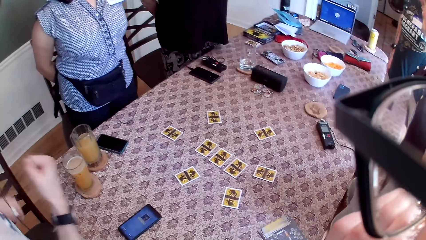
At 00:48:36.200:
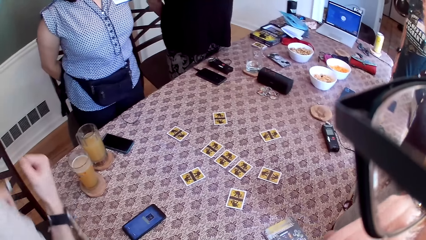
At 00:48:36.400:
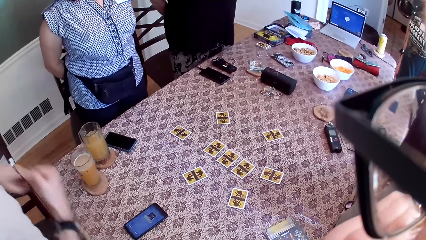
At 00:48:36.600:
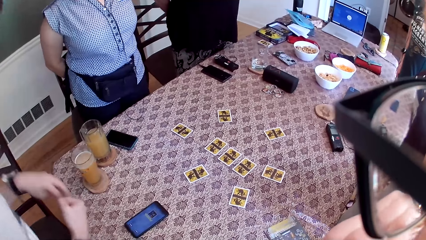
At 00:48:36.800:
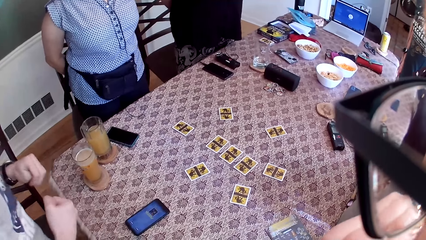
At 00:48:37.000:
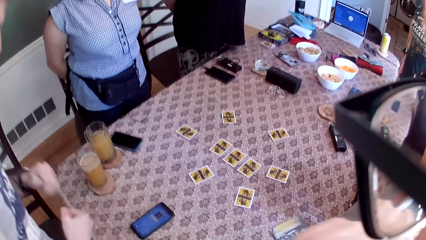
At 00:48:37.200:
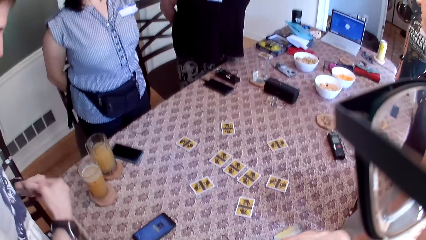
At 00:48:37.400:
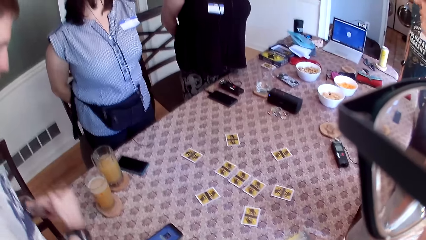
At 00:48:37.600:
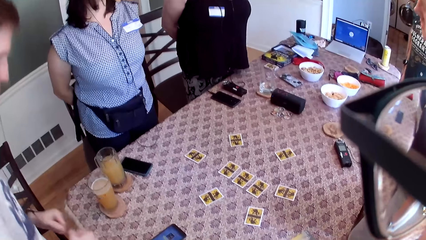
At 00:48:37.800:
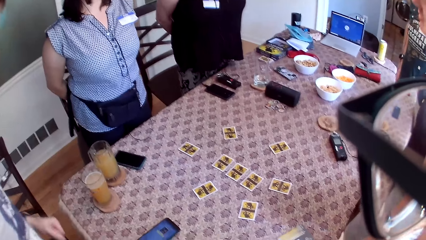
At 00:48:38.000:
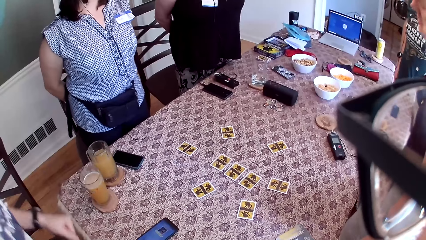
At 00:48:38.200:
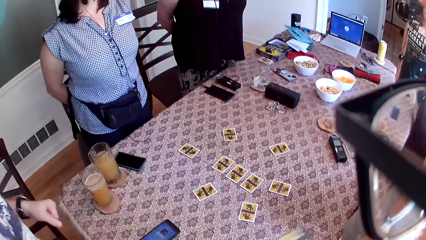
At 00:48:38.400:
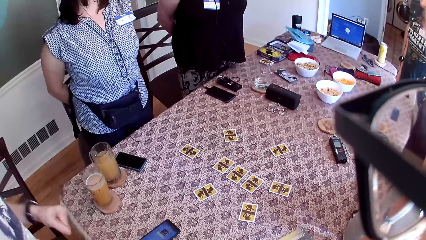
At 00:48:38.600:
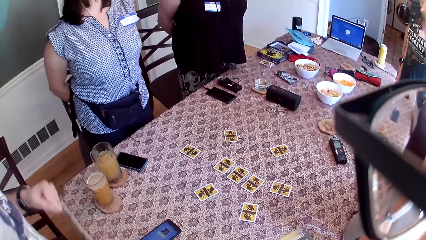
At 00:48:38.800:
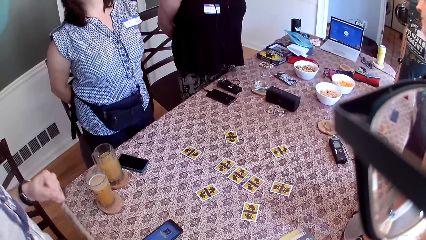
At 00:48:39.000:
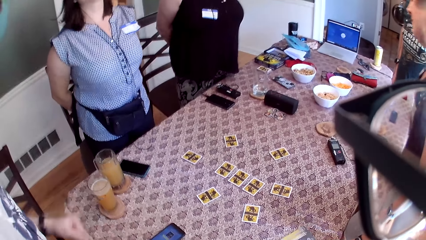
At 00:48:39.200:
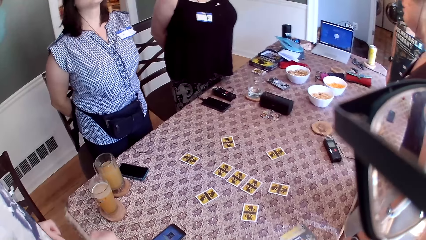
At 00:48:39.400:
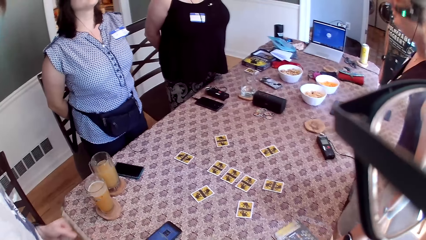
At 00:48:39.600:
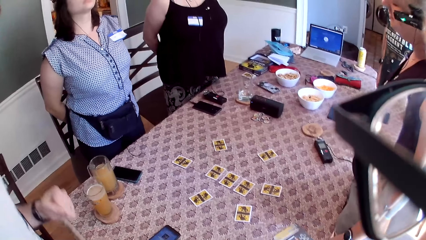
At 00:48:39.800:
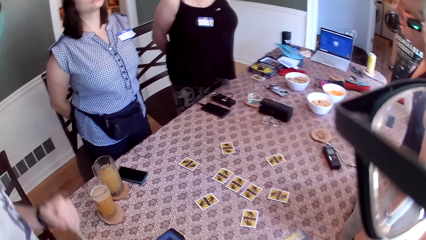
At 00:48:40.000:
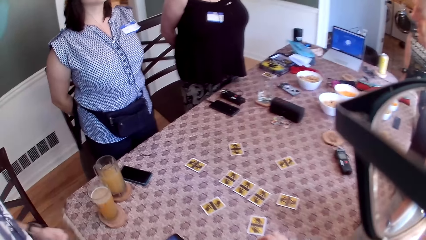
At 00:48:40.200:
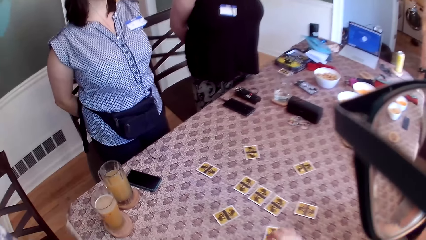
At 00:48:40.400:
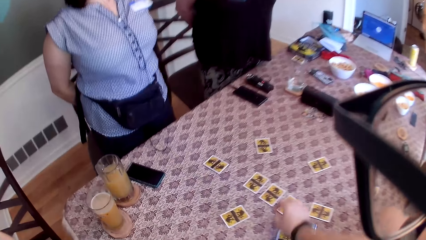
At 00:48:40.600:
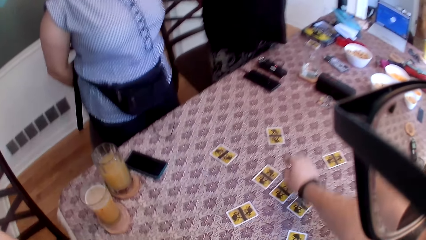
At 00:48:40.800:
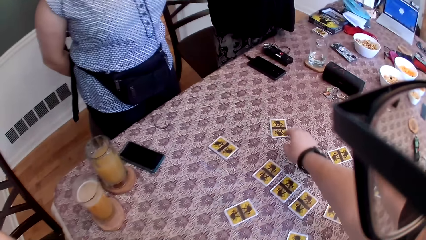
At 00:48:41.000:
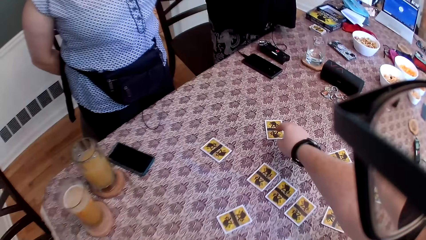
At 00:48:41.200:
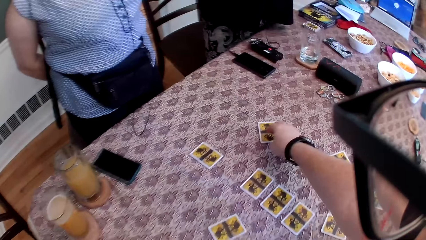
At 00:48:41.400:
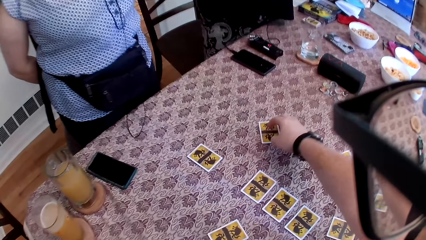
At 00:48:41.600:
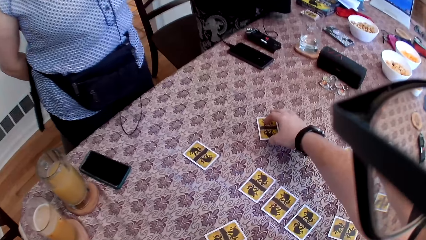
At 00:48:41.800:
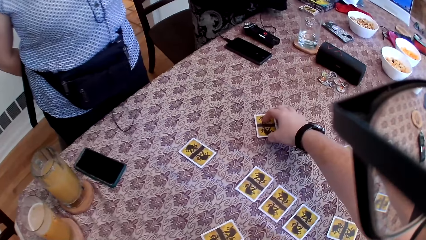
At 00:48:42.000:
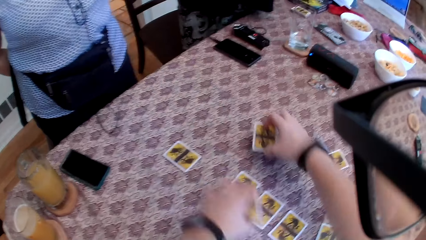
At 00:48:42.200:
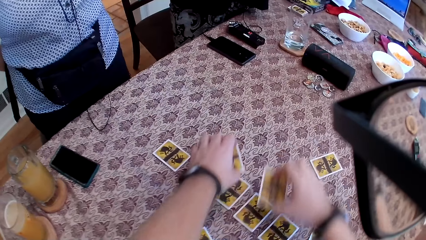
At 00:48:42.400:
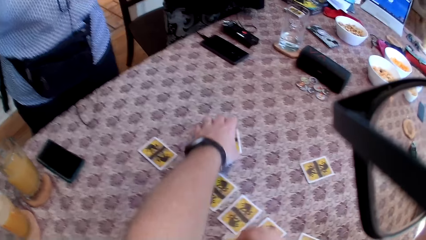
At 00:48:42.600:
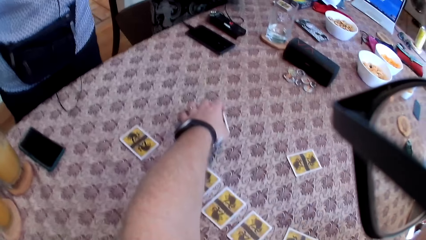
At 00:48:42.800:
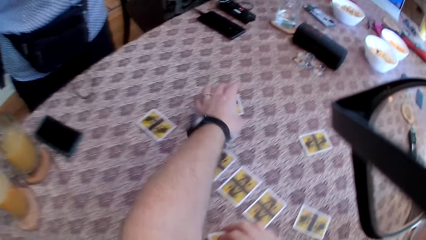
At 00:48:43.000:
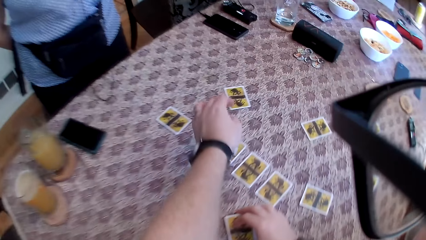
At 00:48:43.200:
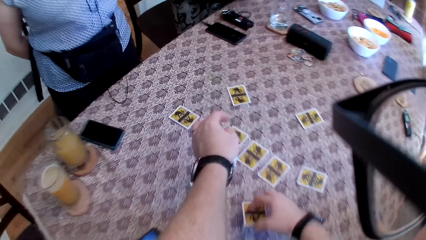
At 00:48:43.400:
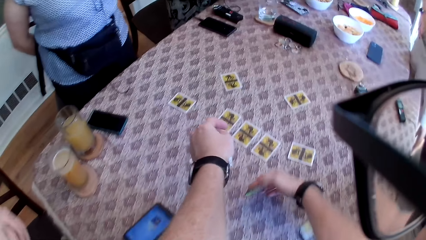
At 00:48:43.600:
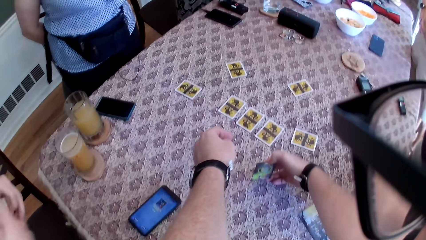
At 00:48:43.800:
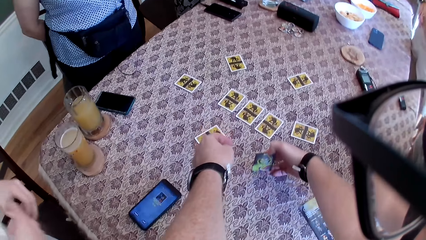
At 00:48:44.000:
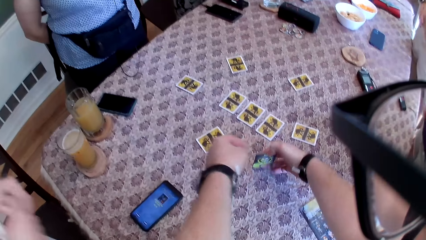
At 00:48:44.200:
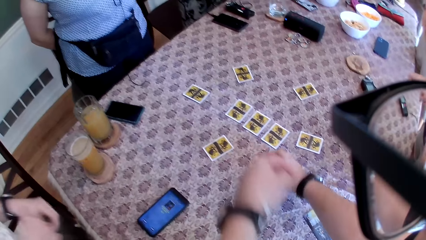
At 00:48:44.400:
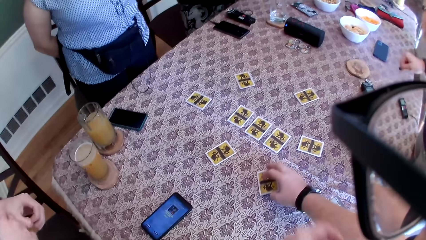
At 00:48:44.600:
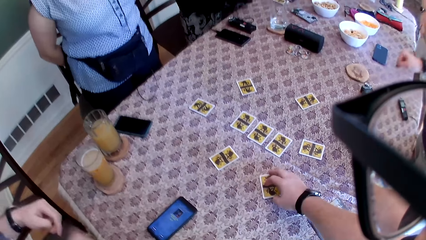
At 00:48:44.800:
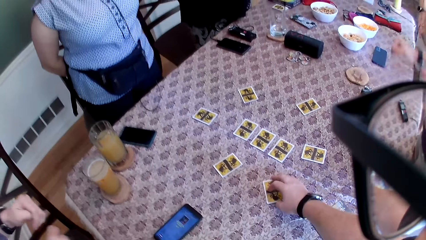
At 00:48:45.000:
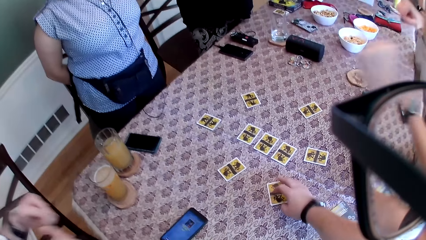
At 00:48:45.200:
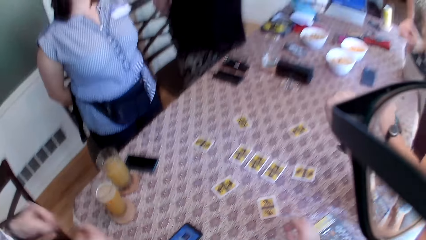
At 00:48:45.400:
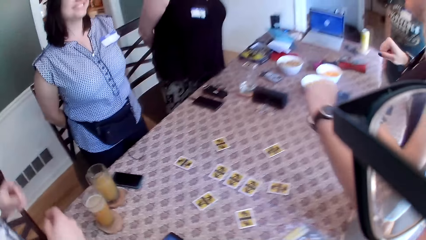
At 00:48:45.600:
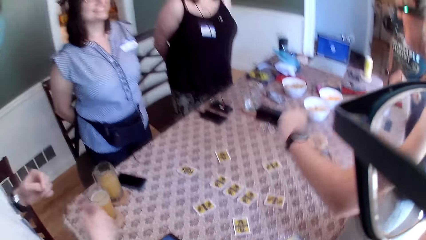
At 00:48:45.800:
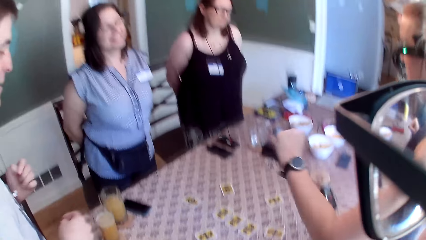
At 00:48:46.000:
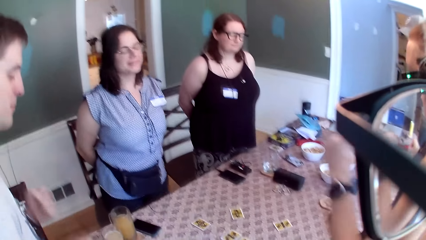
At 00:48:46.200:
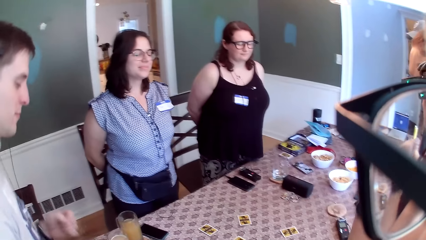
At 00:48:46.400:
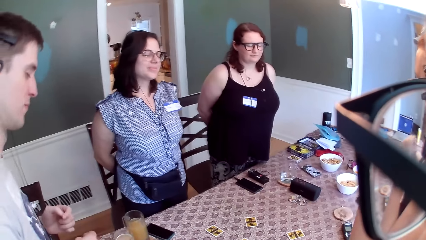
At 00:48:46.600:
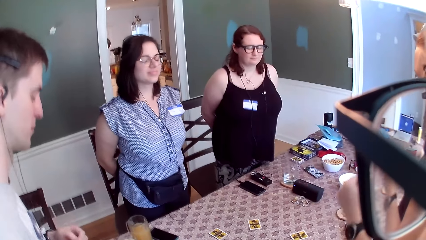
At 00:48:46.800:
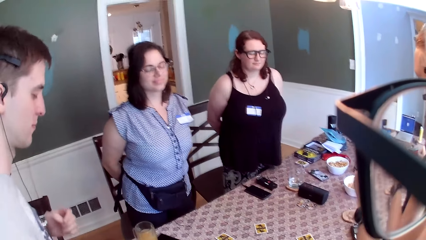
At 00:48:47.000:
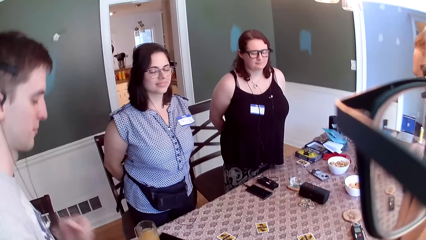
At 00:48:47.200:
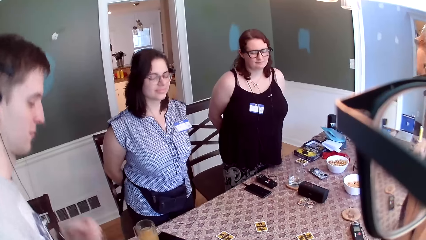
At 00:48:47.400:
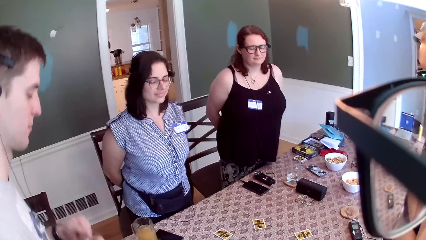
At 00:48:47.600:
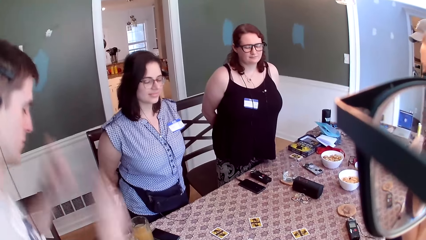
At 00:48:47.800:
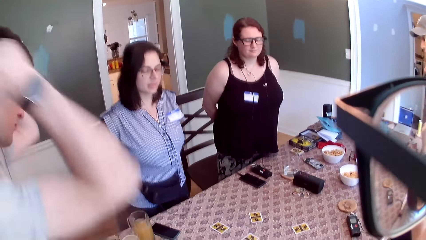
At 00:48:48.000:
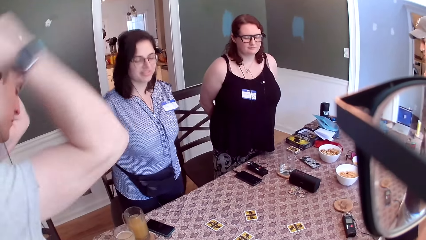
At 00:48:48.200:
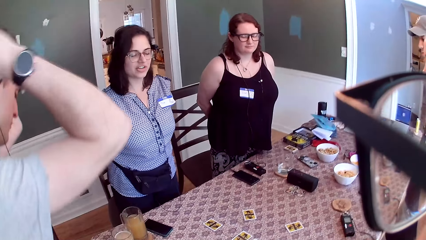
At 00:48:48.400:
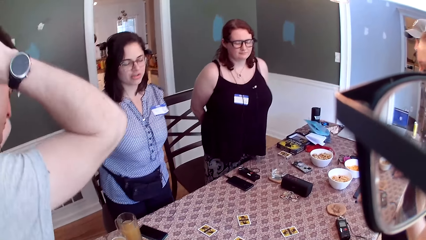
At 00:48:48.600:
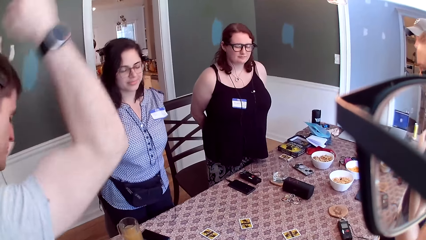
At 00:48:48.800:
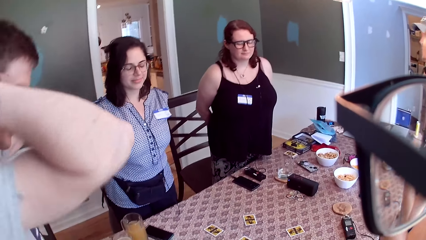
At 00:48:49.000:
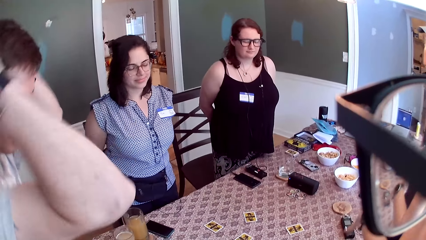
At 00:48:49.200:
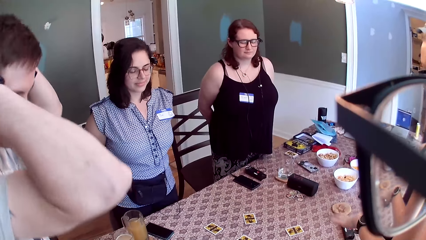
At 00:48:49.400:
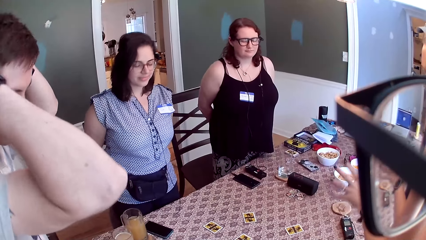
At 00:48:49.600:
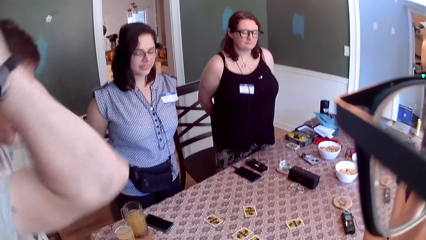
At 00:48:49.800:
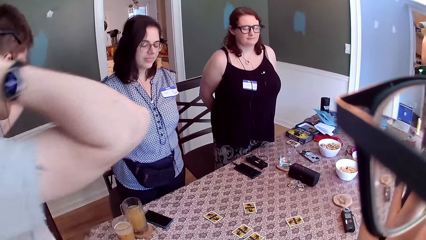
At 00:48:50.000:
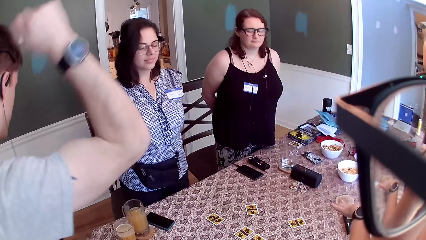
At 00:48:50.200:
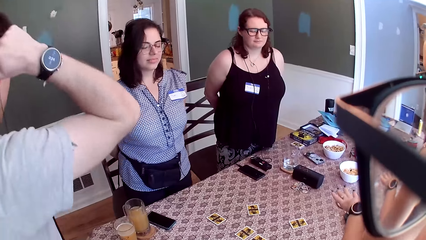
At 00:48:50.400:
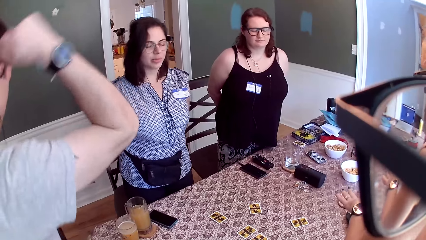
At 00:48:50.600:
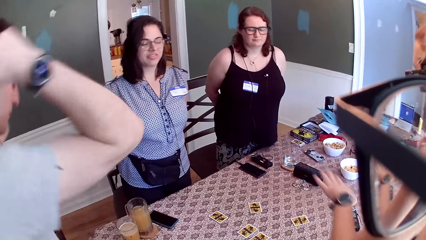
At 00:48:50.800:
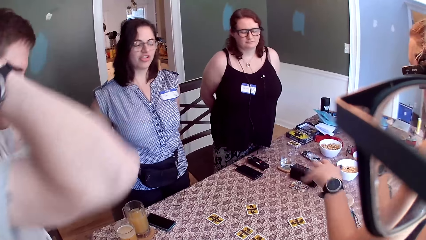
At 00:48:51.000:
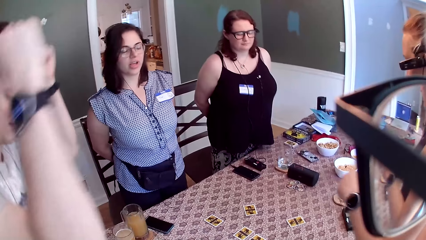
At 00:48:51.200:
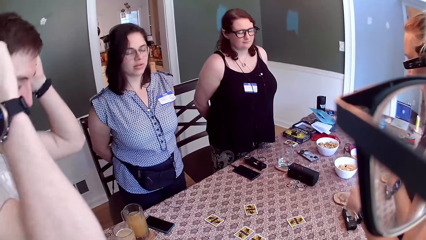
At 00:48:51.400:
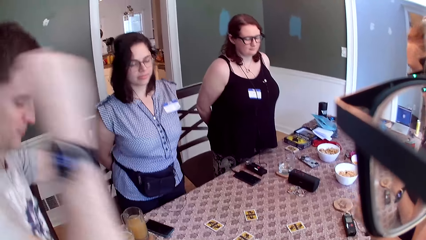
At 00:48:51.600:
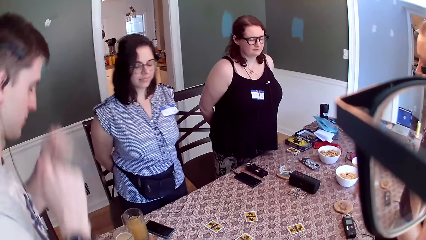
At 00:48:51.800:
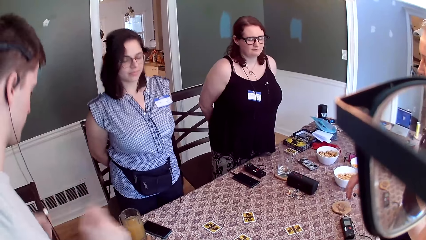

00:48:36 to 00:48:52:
The camera wearer picks up the card on the table with his right hand. He looks at the card on the table with his left hand. He picks up the card on the table with his right hand. He drops the card on the table with his right hand. The camera wearer and the group of people dance to a song from an audio speaker on the table.
